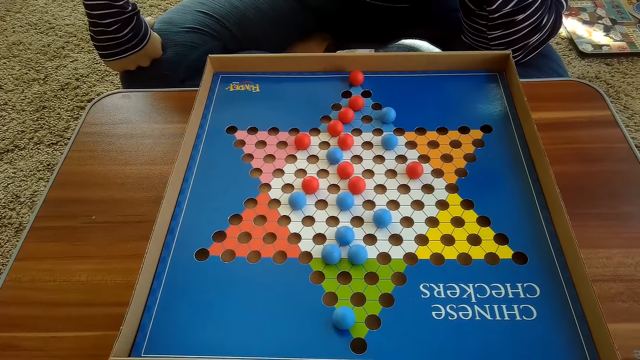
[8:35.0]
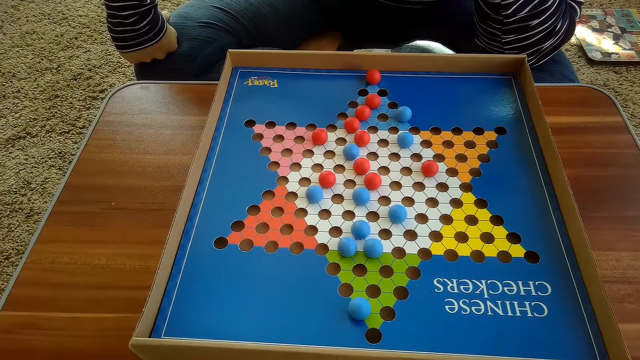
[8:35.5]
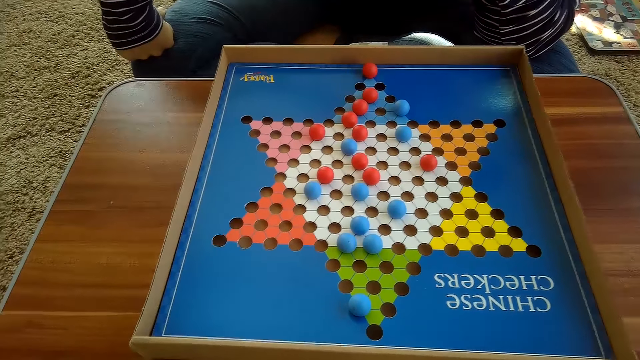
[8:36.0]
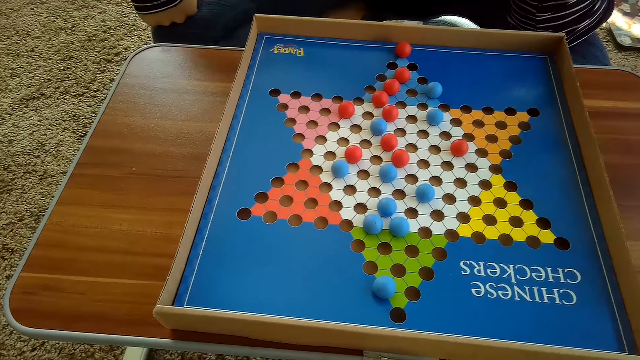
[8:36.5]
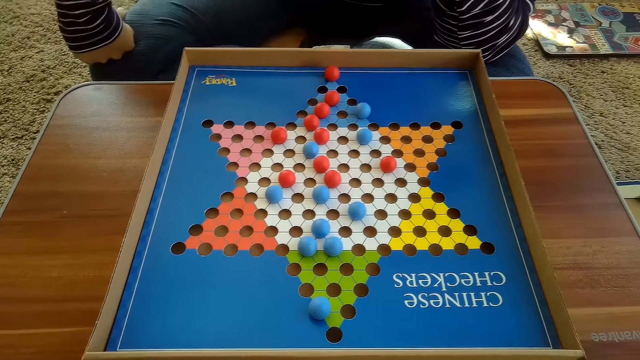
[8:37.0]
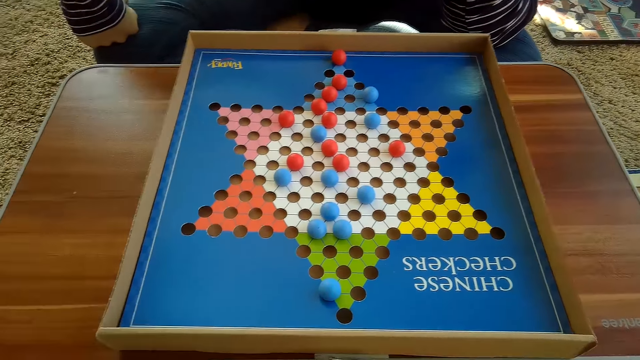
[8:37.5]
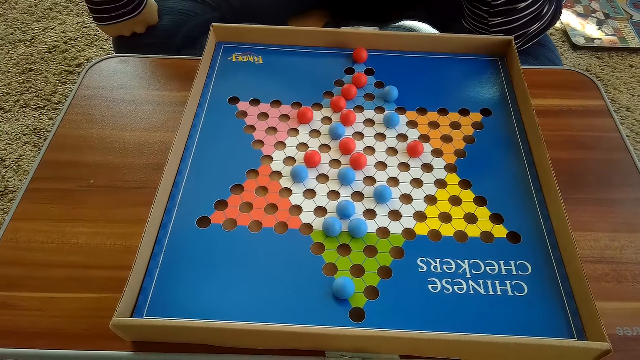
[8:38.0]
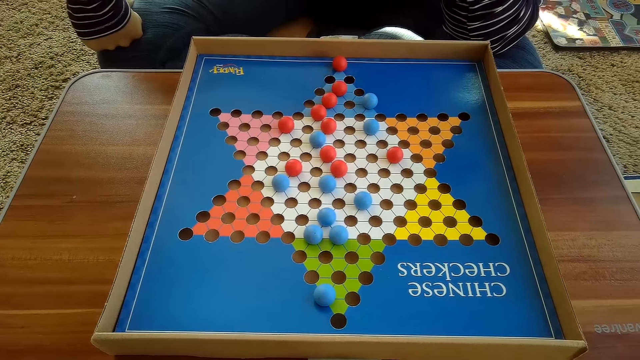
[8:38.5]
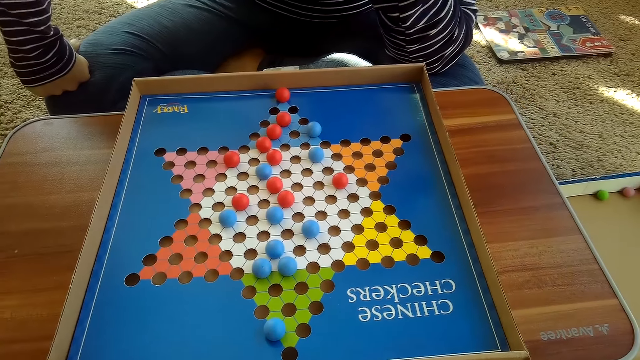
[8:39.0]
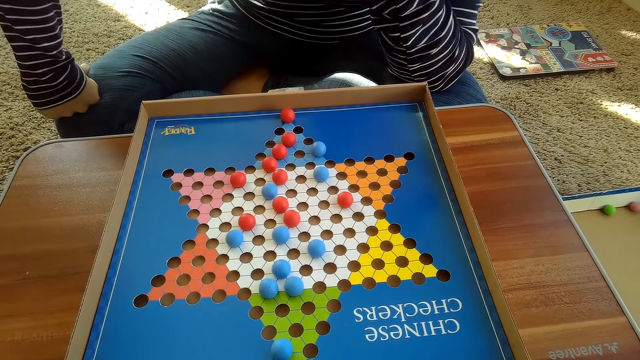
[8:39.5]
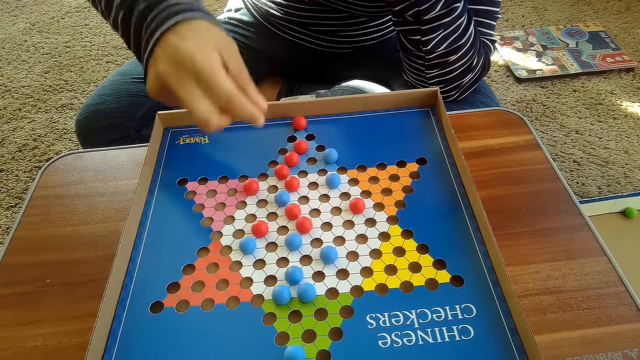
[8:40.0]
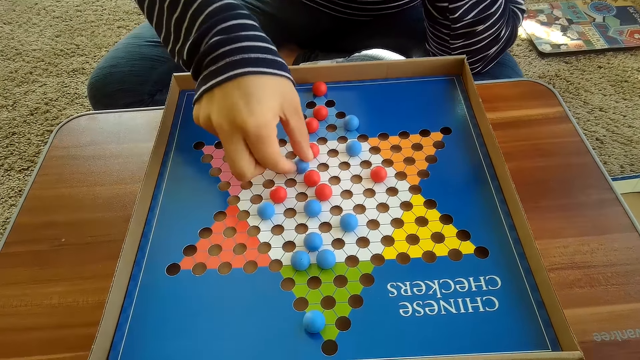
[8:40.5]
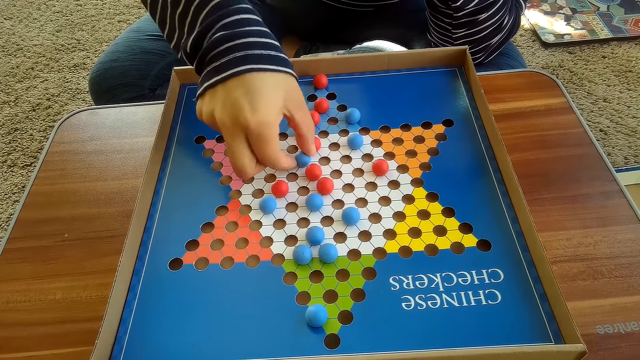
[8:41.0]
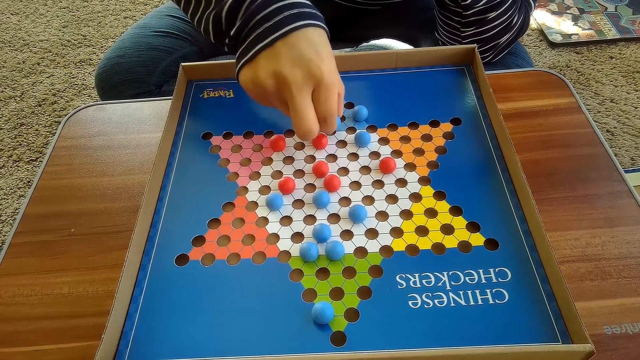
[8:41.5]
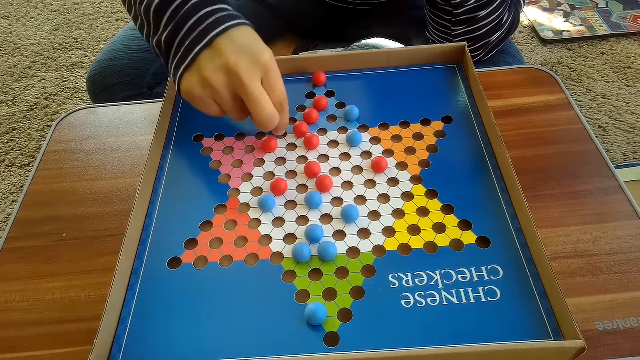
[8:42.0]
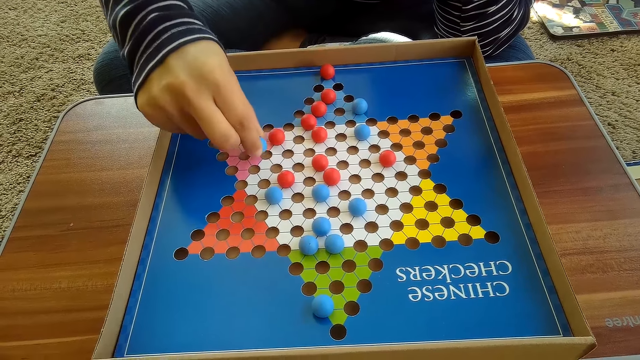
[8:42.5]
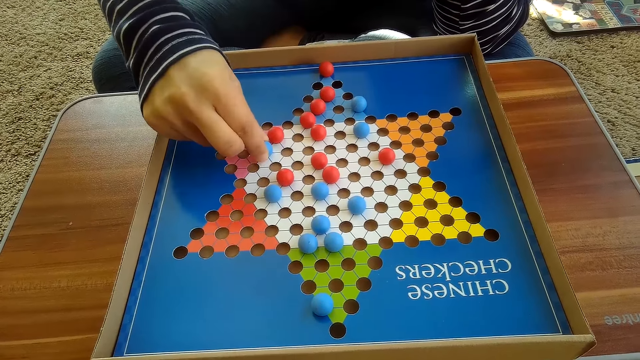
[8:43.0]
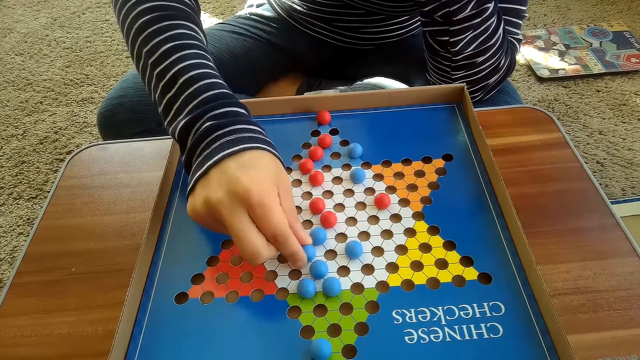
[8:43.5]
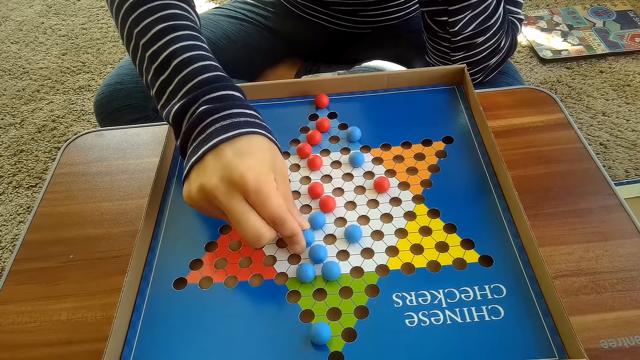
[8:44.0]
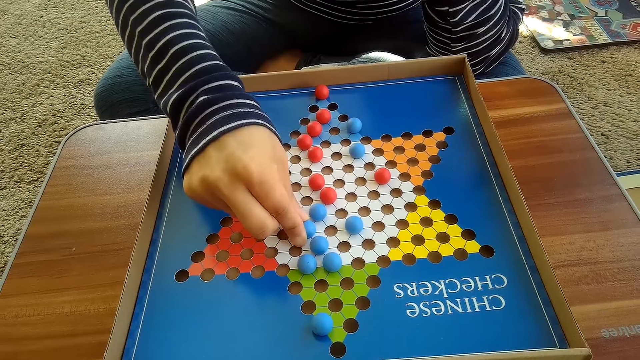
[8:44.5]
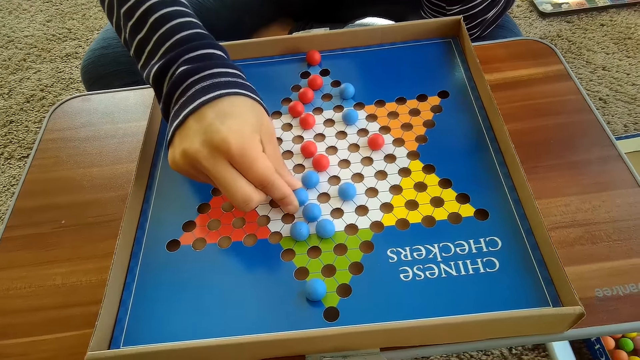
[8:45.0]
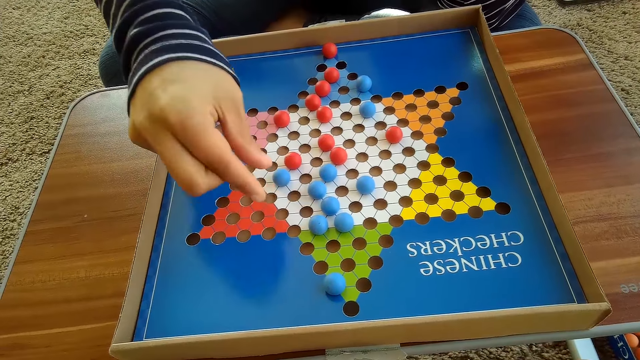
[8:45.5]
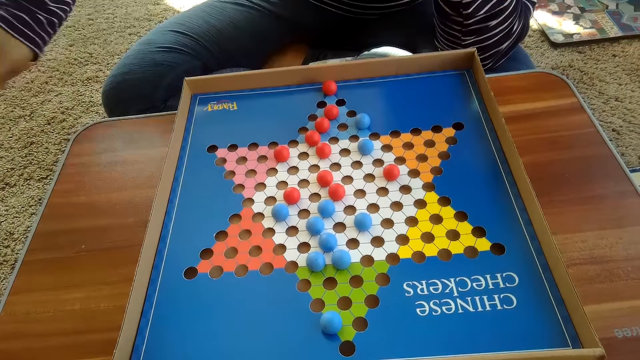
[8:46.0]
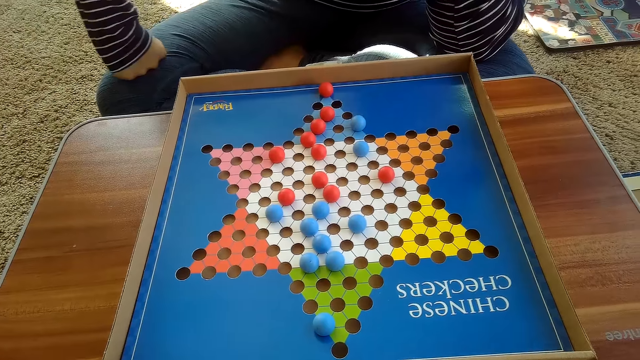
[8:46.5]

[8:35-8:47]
A woman moves another blue Chinese checkers ball on the Chinese checker board on the table with her right hand.

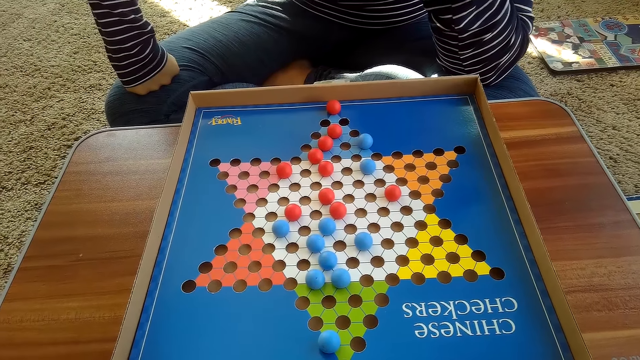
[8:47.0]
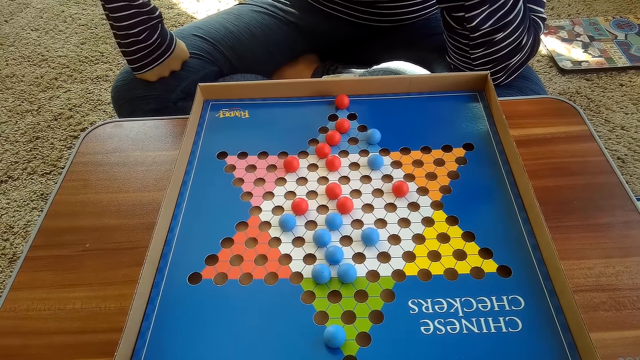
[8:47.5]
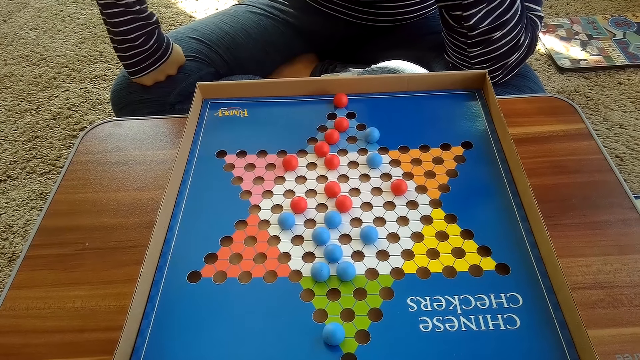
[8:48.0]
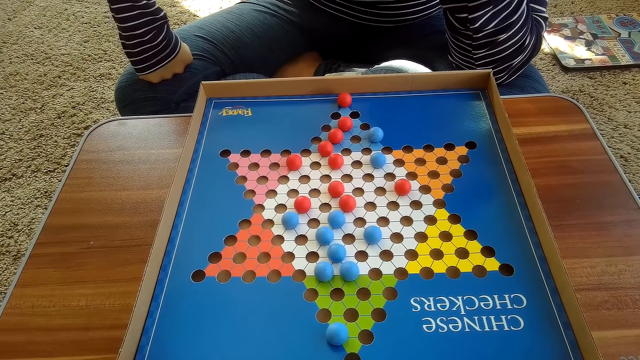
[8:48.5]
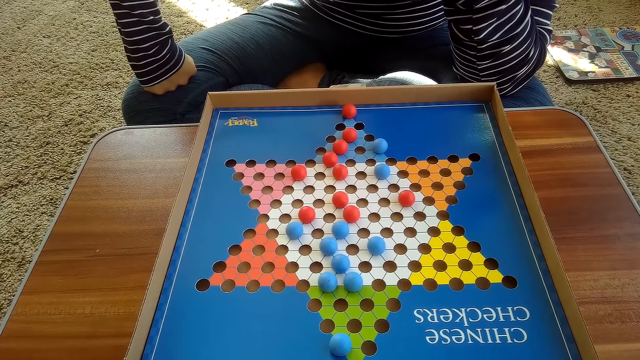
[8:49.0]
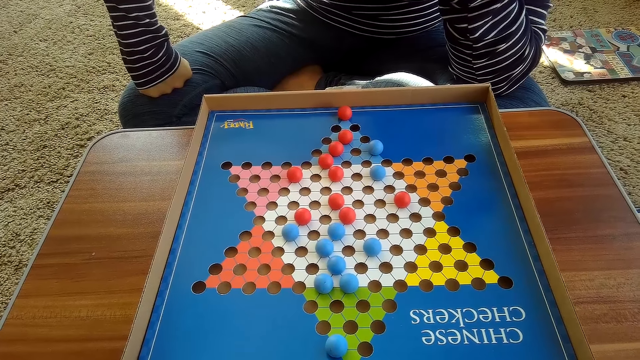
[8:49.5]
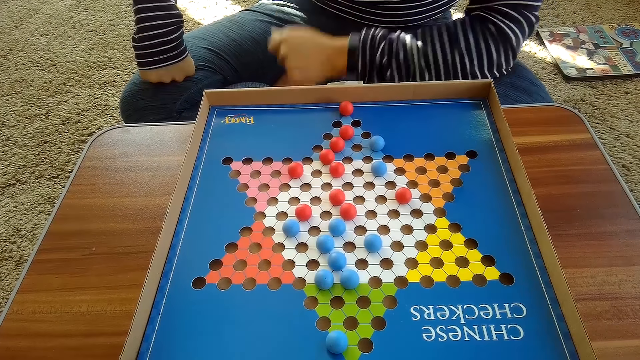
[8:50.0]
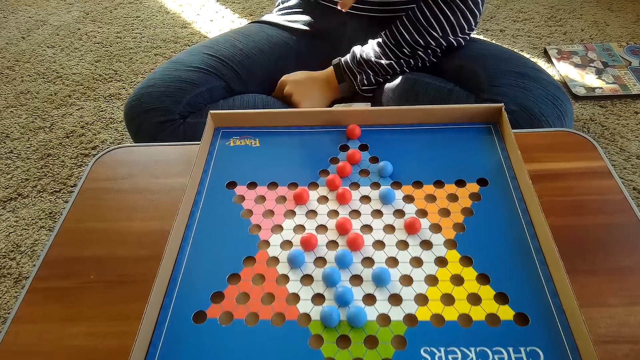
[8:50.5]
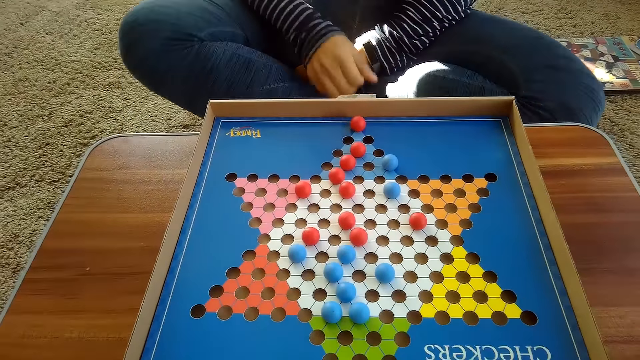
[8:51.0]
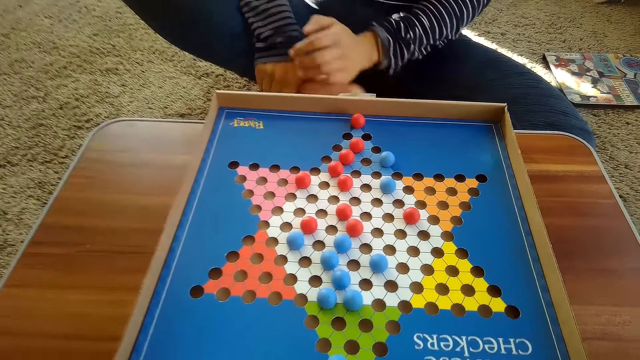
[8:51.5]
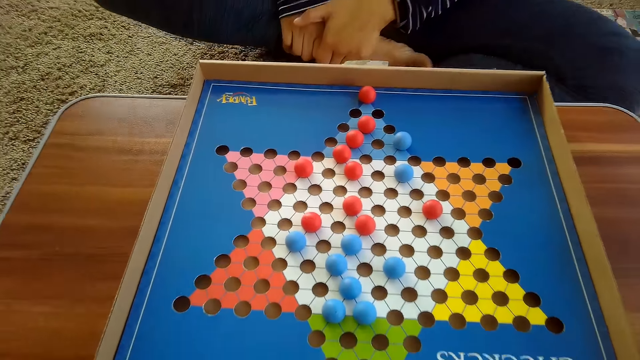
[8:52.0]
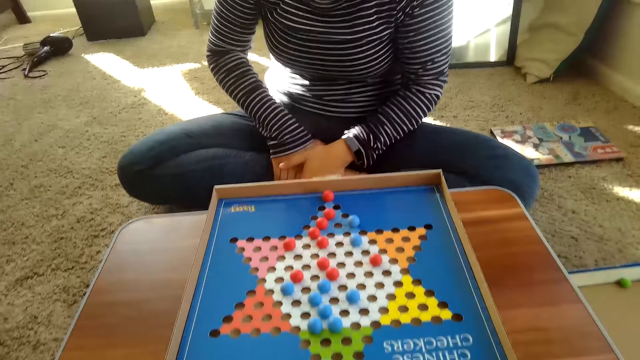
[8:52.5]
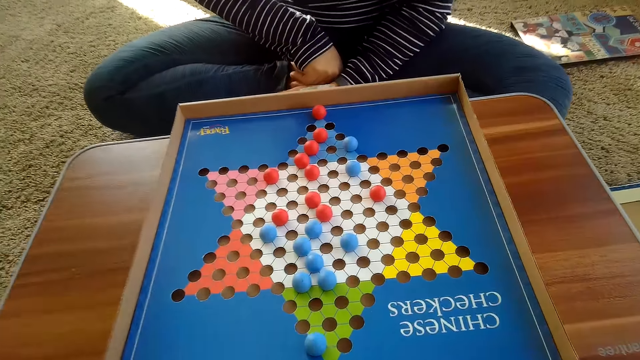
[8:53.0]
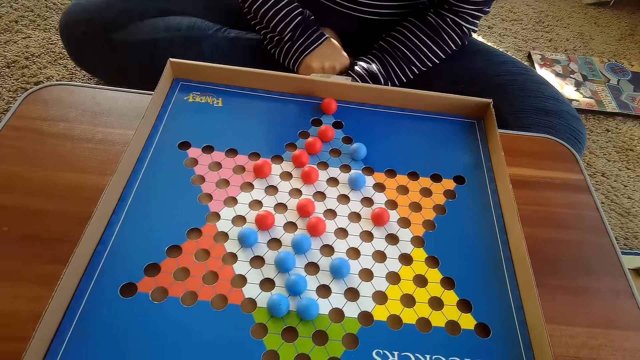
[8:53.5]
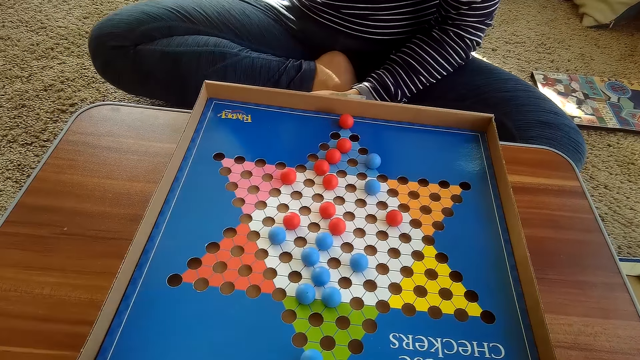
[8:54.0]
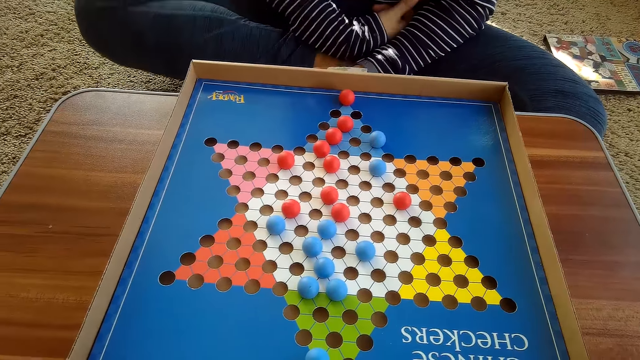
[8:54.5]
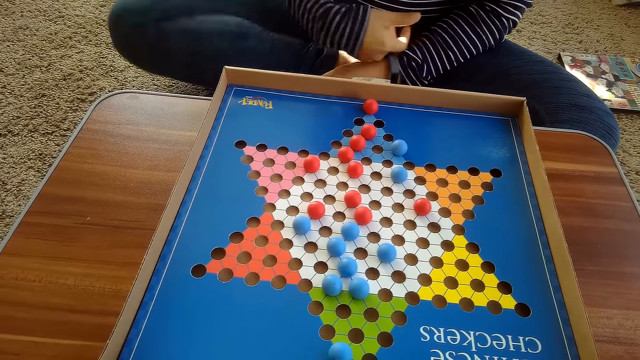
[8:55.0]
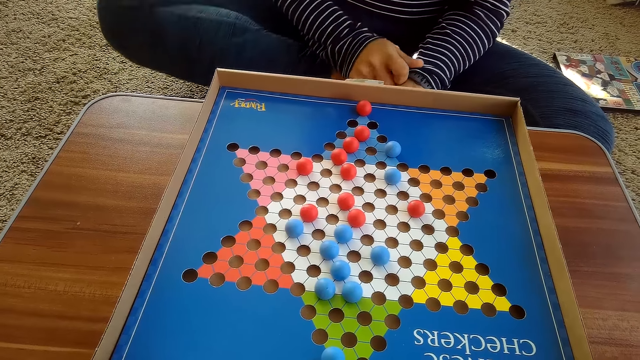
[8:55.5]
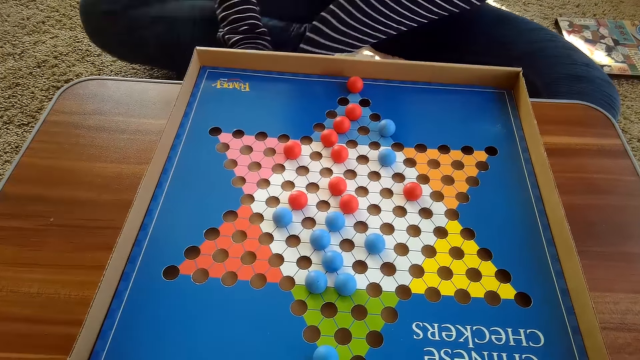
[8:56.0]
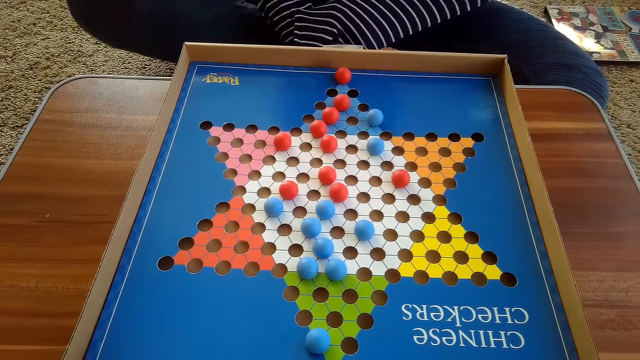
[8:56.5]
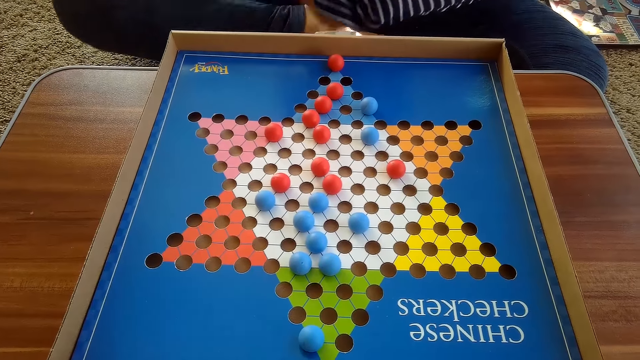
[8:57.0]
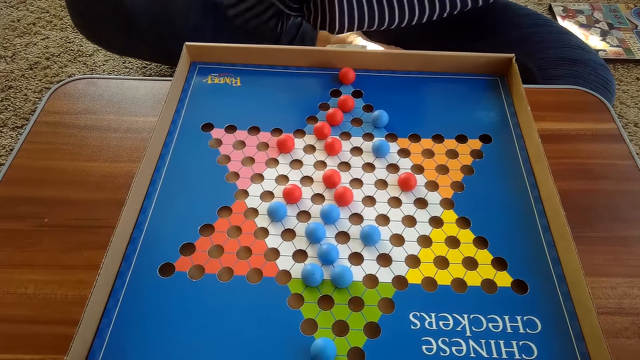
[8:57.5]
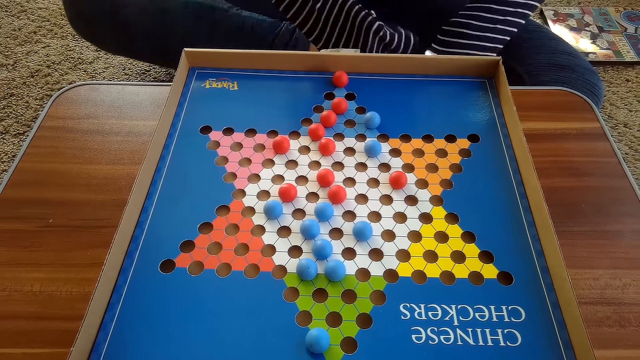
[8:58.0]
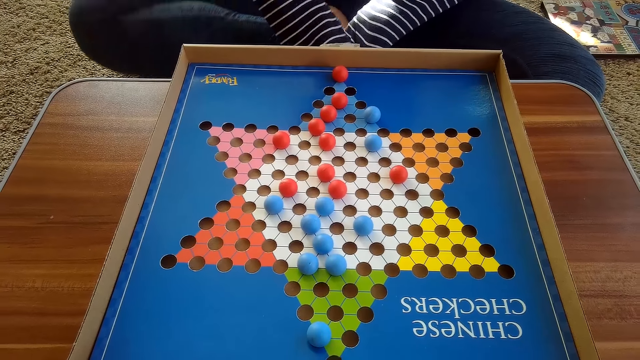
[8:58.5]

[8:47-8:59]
The camera wearer talks to a woman. The woman shakes her legs.
